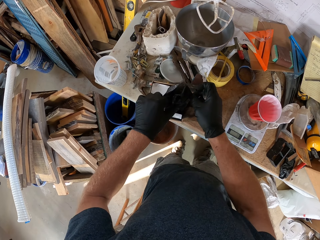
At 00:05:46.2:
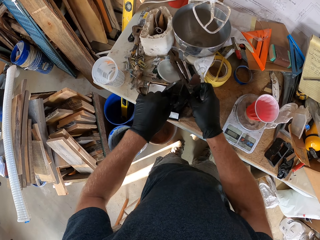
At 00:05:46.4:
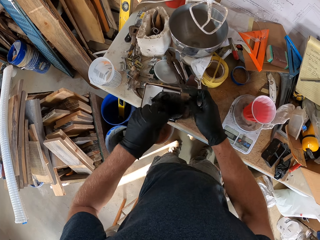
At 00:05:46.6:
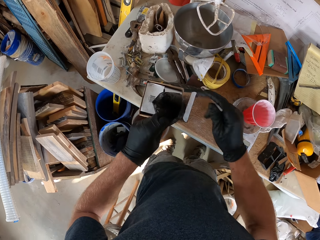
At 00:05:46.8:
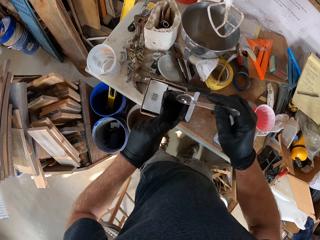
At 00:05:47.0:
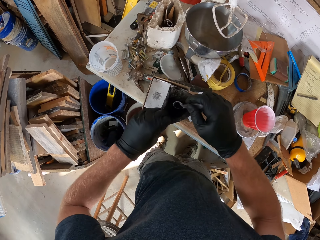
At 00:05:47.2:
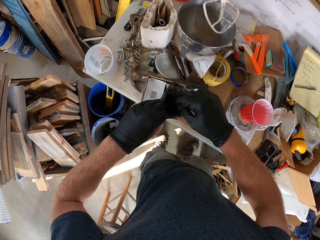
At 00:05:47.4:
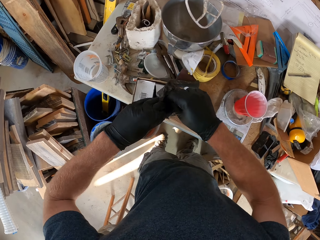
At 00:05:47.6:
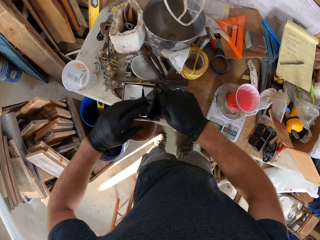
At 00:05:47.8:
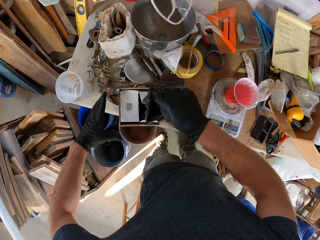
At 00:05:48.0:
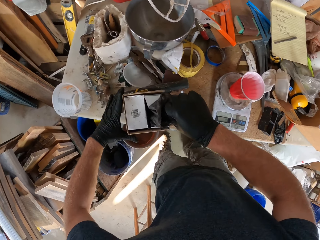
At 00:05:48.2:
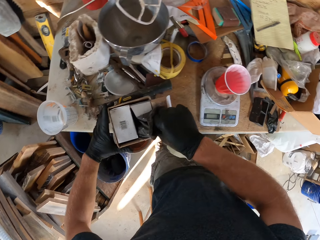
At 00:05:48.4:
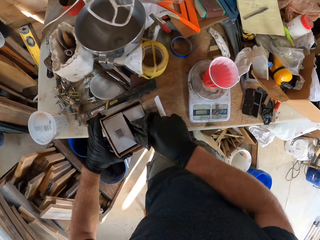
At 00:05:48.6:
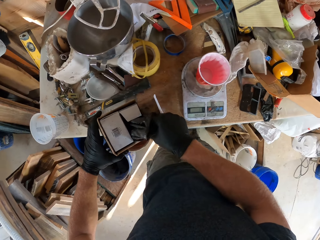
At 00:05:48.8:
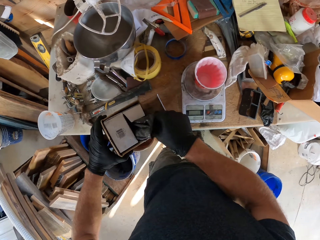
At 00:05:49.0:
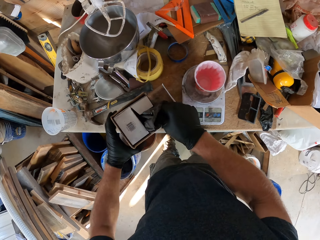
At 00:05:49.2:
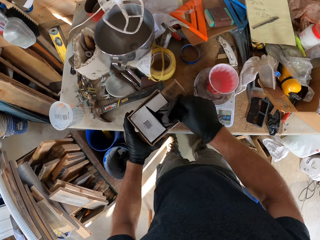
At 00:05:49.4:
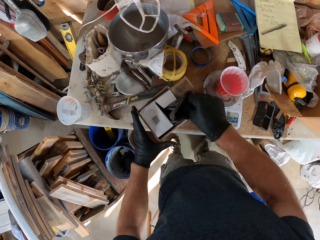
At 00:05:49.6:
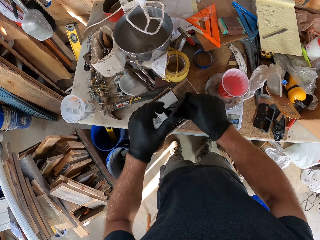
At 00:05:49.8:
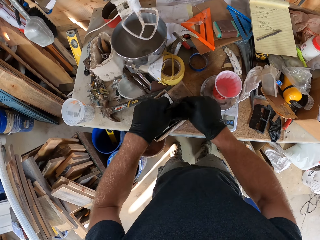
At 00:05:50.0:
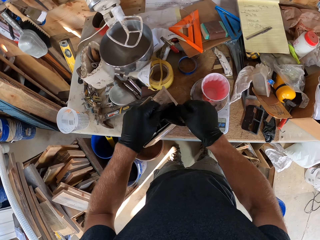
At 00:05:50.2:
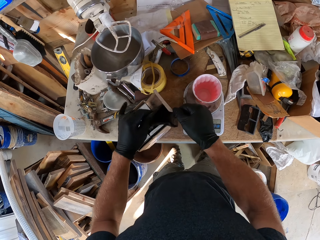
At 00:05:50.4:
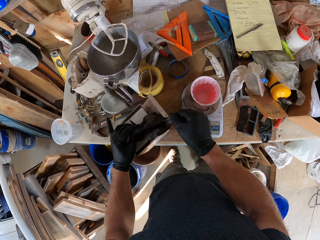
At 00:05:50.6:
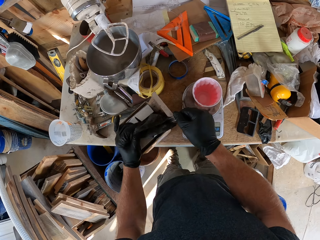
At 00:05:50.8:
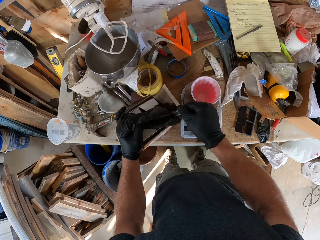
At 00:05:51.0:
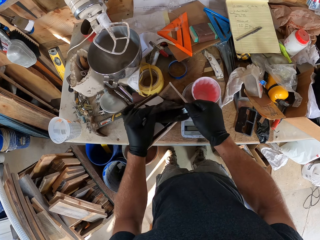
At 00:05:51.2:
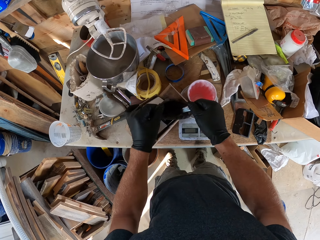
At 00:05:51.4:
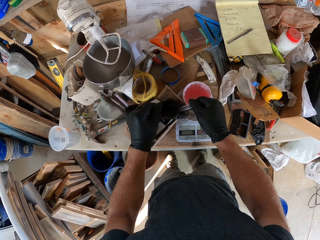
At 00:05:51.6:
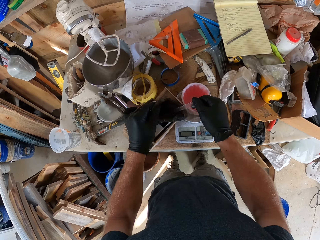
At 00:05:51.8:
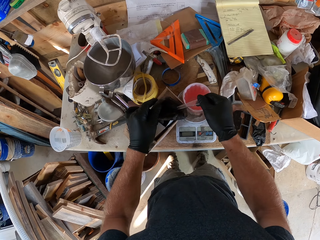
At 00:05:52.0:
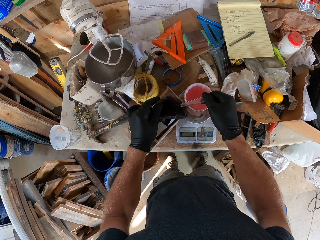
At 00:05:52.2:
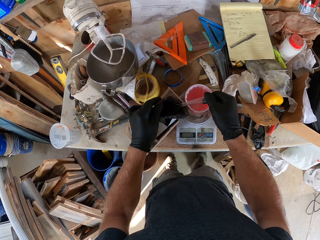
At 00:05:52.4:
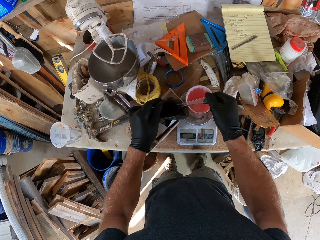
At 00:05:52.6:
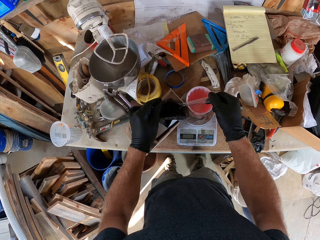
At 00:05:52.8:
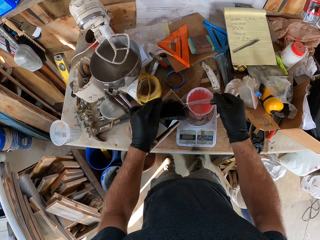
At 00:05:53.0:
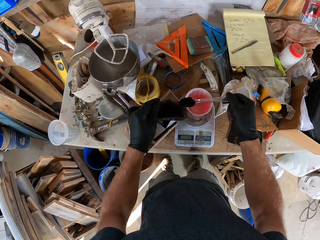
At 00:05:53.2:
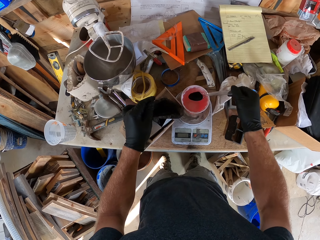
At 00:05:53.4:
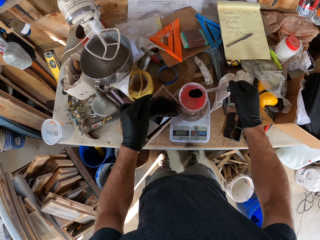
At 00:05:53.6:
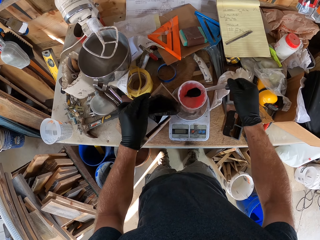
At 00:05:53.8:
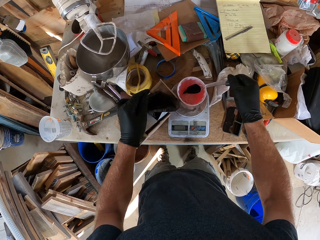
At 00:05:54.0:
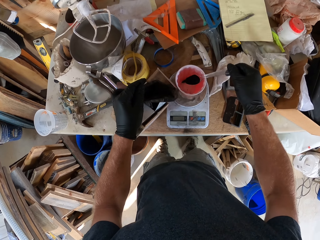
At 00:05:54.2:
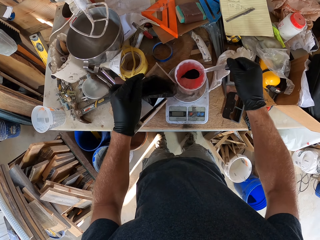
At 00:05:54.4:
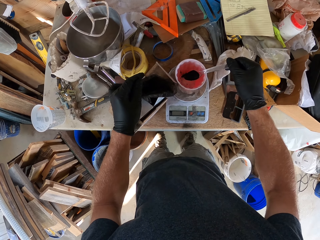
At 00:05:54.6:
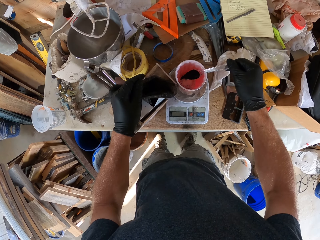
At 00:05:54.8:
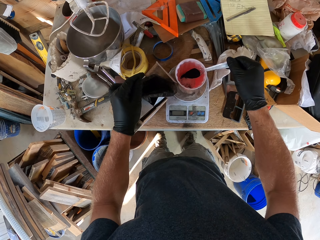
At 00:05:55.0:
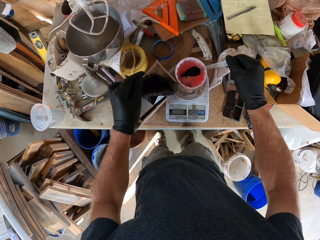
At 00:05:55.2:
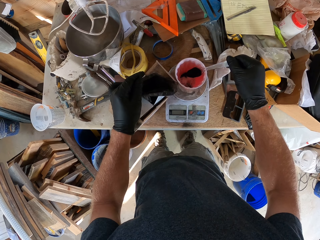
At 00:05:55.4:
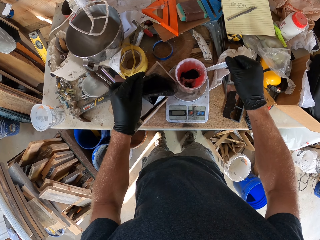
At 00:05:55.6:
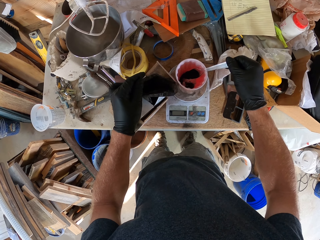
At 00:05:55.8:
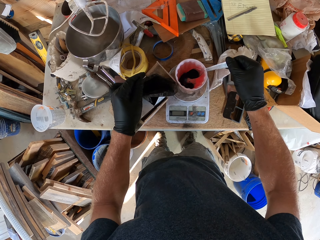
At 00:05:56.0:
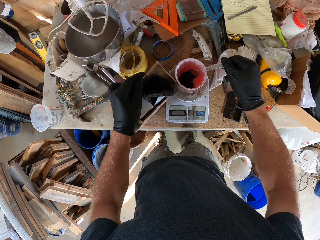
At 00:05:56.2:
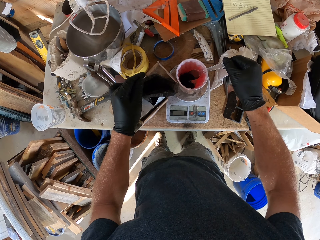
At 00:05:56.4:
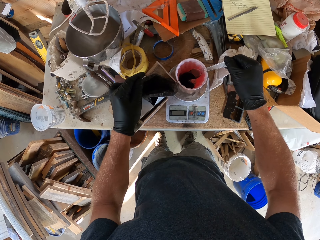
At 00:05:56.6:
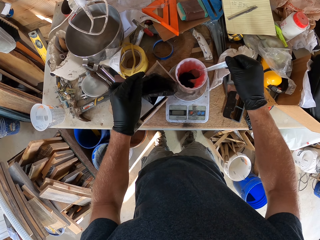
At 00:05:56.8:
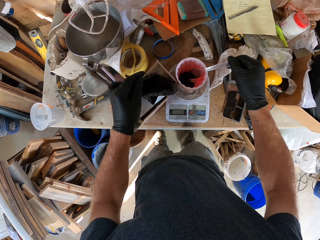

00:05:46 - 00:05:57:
The camera wearer opens a paper in a box. They scoop the powder with the spoon. They touch the carton box, move the carton box, touch the polythene bag and move the carton box. They pick something from the paper using the spoon. They lift the spoon. They put the powder in the plastic container or cup.

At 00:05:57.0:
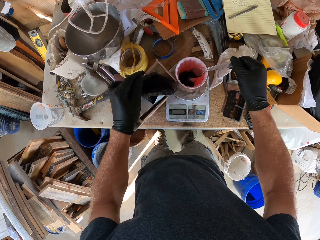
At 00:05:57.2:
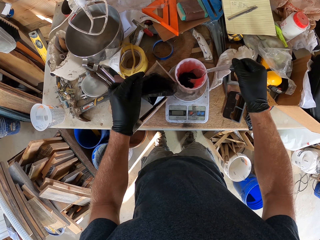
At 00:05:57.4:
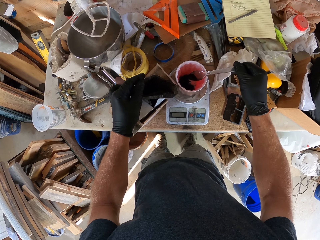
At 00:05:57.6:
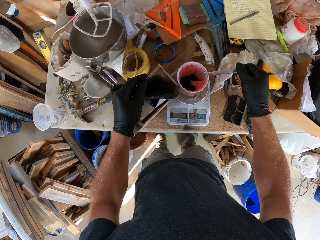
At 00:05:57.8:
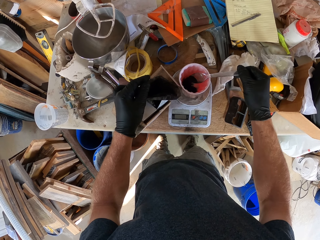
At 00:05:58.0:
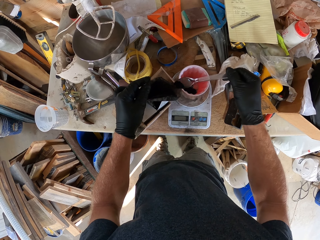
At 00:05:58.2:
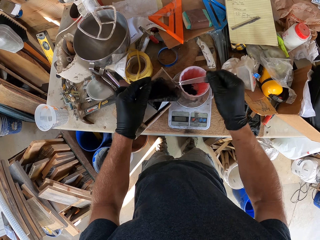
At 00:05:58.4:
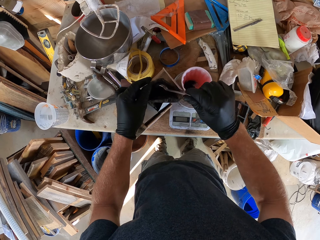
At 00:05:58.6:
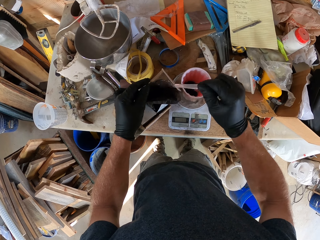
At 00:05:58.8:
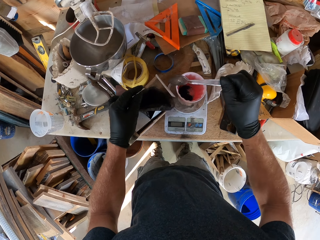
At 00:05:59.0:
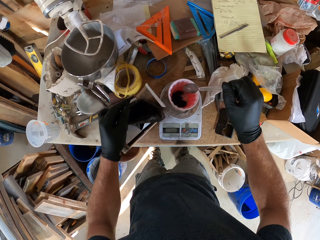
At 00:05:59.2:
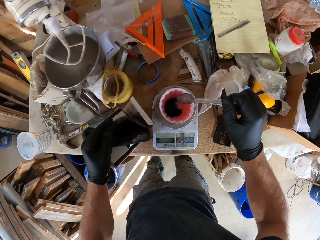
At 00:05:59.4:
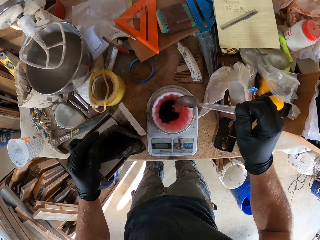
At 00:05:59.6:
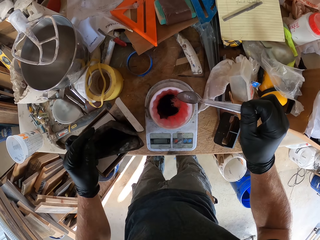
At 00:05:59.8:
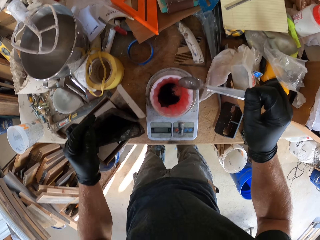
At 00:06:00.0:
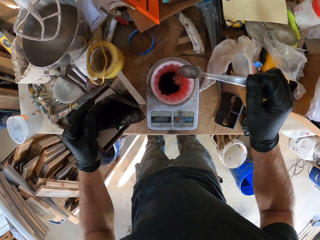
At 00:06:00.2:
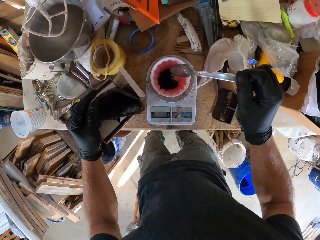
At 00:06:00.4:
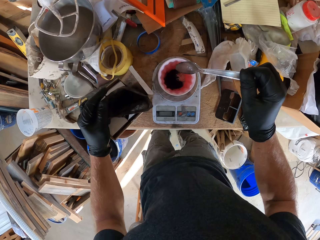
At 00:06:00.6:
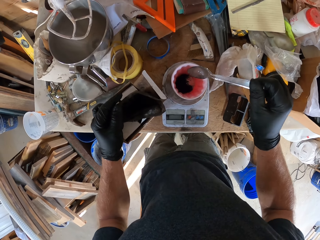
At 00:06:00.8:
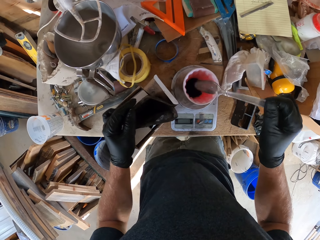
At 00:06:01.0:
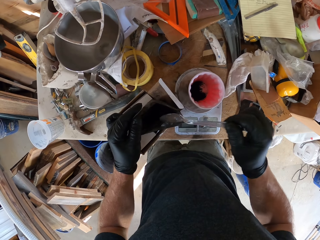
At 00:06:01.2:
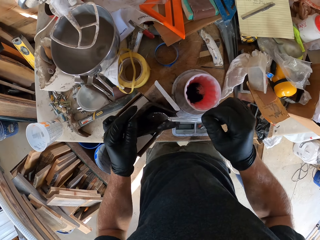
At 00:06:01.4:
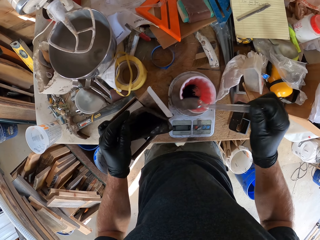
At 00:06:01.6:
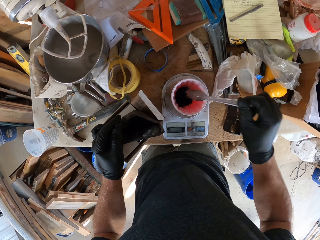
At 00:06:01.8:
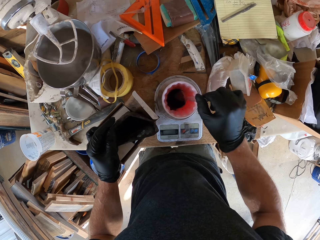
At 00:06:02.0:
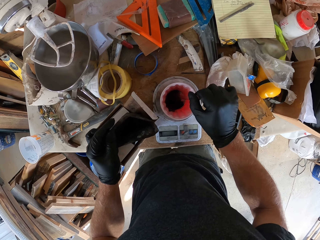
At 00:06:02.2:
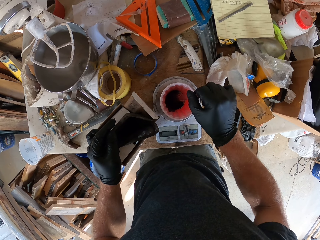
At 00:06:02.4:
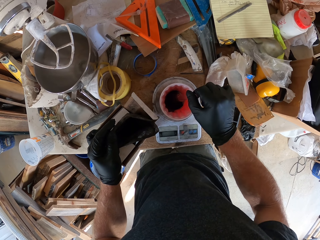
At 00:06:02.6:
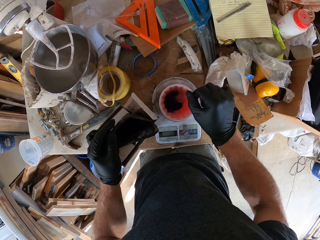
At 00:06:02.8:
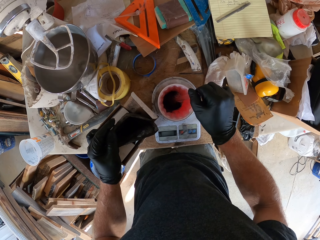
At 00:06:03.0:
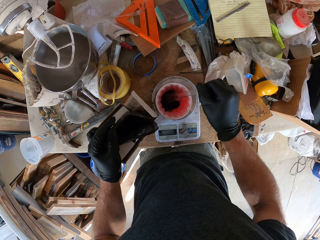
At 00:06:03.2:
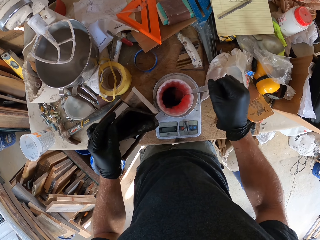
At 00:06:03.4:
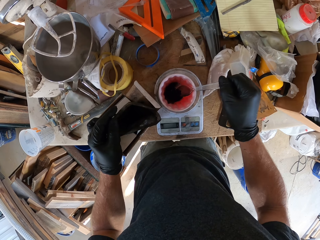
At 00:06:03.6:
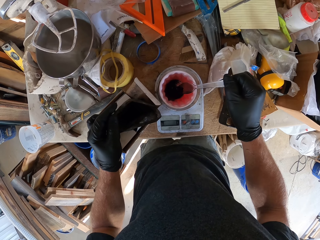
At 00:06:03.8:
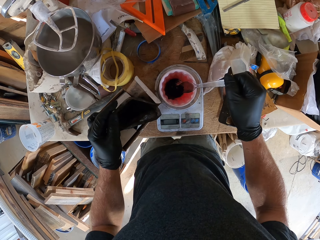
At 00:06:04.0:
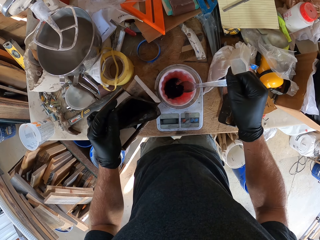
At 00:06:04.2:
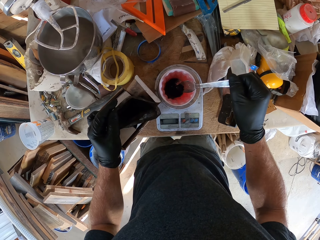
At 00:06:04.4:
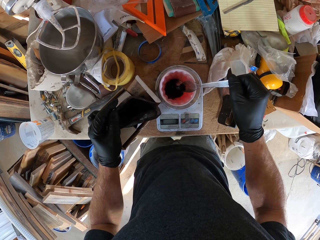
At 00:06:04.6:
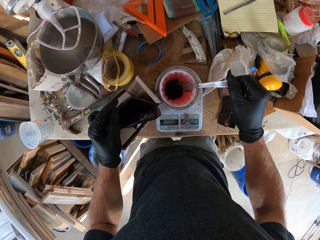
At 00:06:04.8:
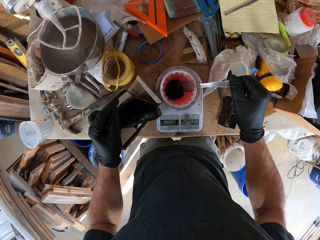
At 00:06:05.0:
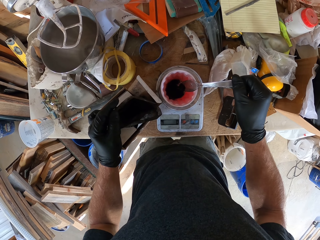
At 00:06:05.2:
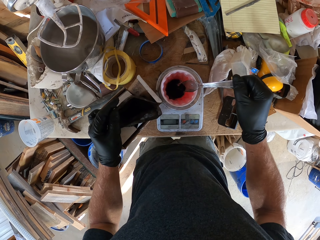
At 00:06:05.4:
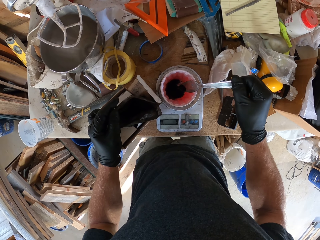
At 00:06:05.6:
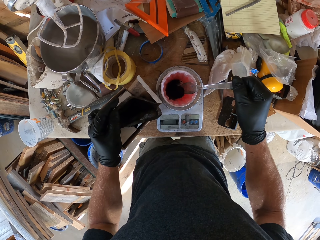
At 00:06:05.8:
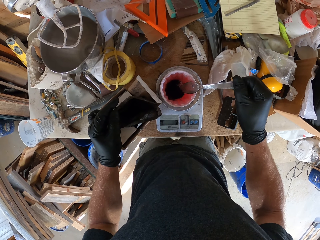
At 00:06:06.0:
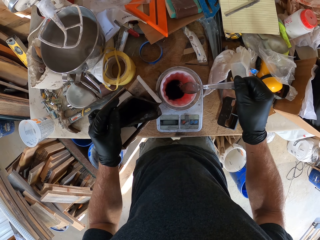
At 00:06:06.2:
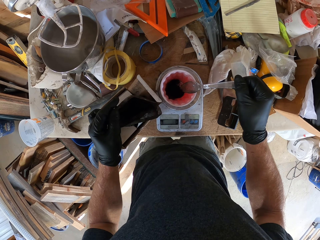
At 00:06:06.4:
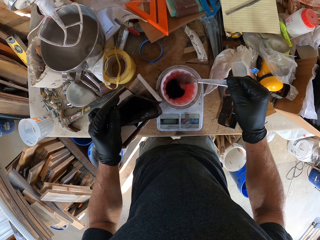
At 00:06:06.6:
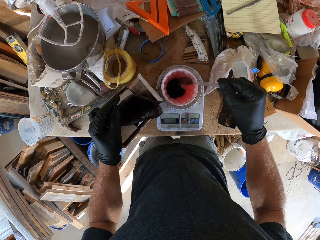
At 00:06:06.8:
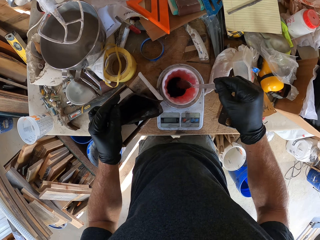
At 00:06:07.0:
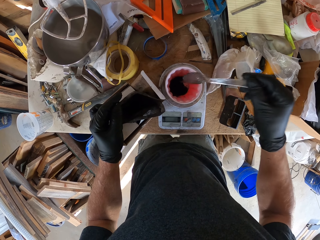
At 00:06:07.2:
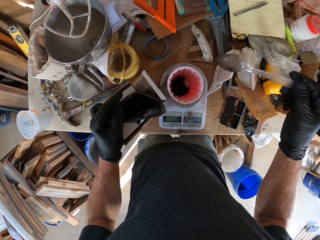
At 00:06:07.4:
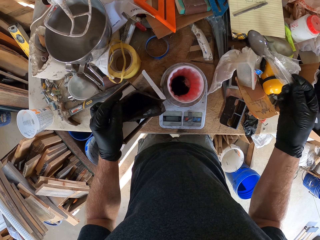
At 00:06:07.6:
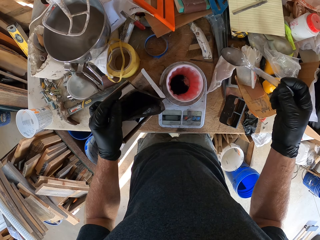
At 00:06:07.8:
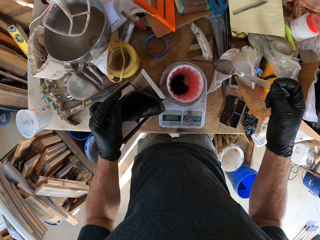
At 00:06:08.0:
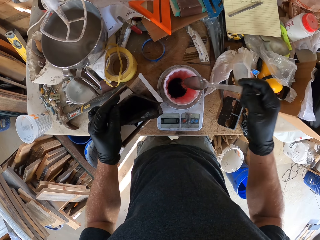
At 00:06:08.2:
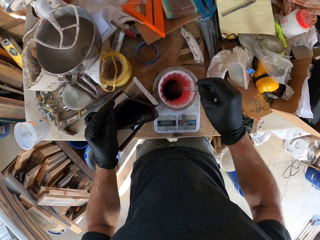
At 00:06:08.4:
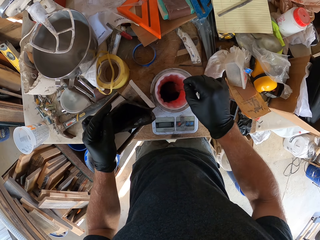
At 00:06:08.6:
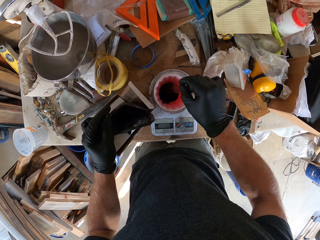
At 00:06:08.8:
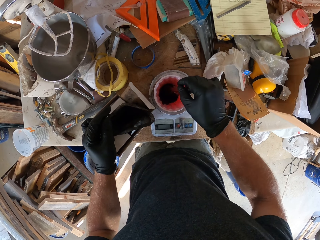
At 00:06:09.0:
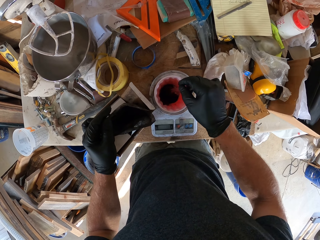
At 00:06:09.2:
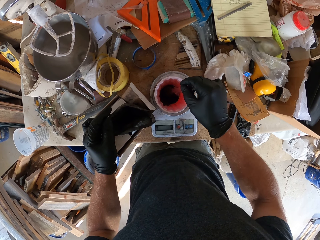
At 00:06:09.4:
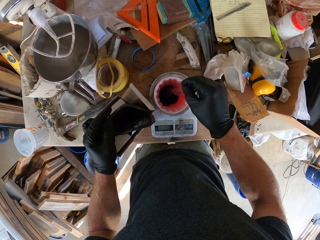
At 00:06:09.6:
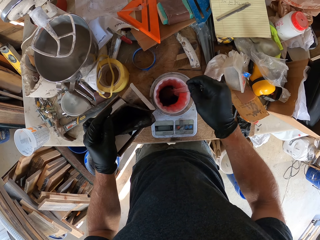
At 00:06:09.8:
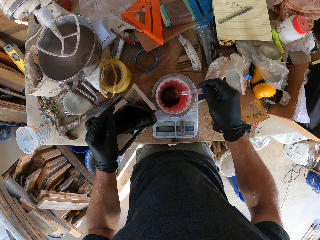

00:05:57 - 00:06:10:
The camera wearer puts the powder in the polythene bag. They look at the plastic container. They shake the spoon. They scoop the powder from the cup with the spoon. They put the powder in the plastic container. They move the hand. They scoop the powder with the spoon.
